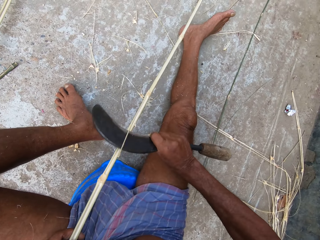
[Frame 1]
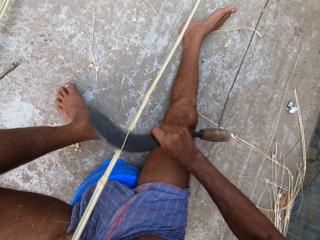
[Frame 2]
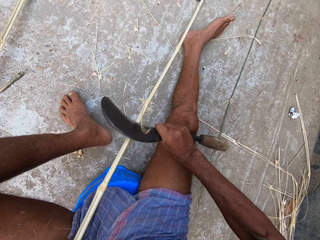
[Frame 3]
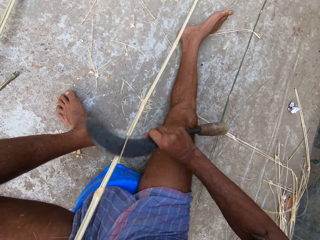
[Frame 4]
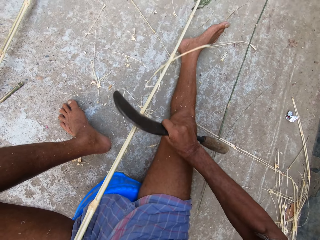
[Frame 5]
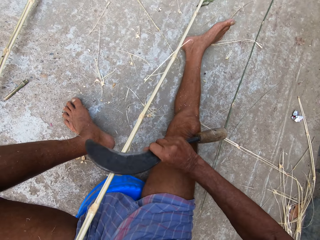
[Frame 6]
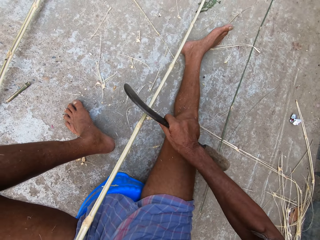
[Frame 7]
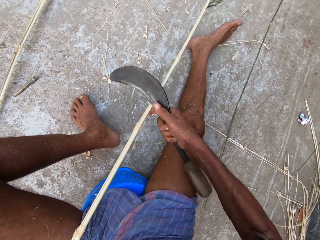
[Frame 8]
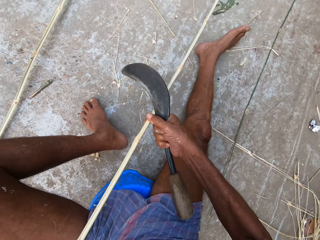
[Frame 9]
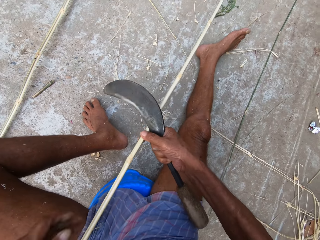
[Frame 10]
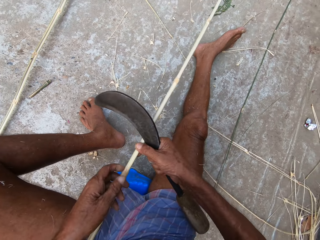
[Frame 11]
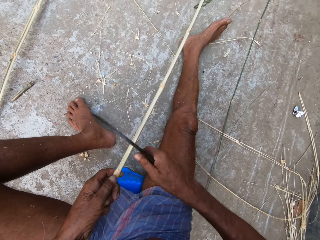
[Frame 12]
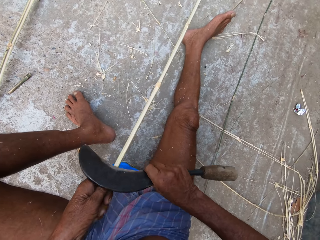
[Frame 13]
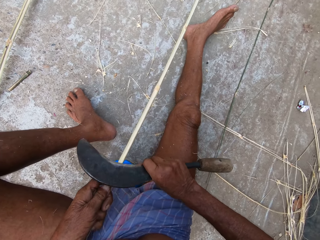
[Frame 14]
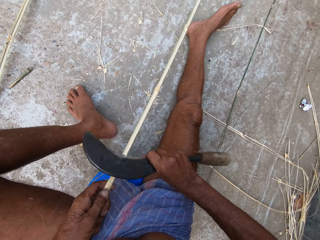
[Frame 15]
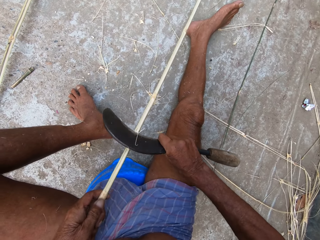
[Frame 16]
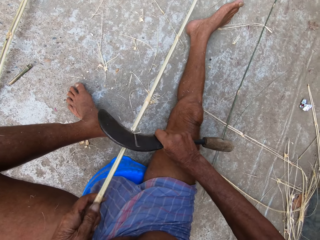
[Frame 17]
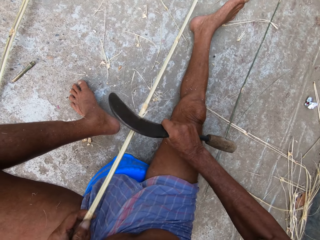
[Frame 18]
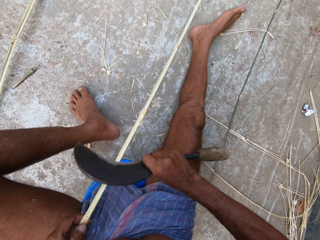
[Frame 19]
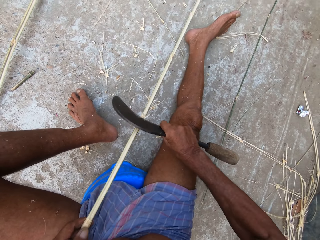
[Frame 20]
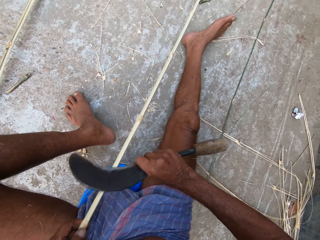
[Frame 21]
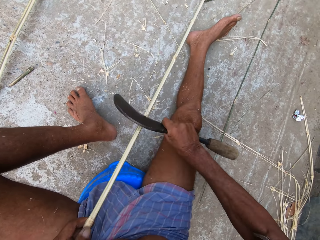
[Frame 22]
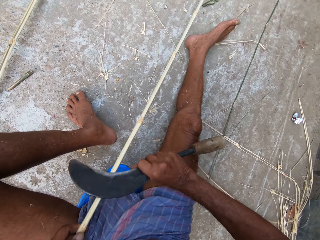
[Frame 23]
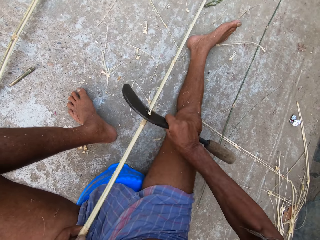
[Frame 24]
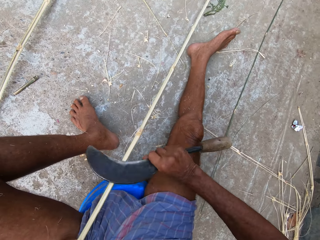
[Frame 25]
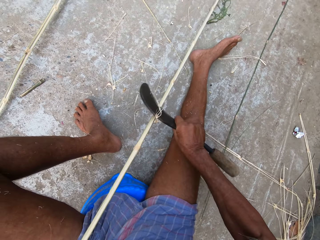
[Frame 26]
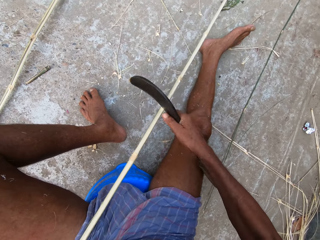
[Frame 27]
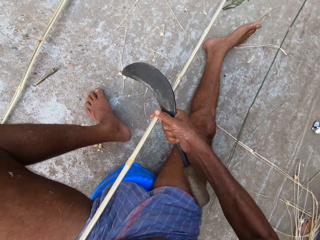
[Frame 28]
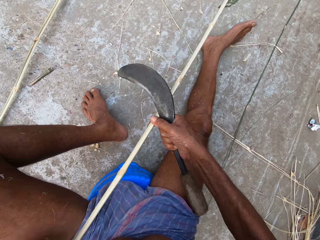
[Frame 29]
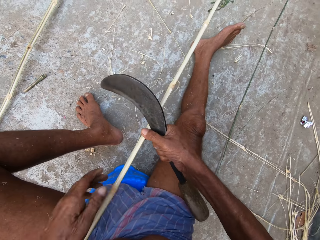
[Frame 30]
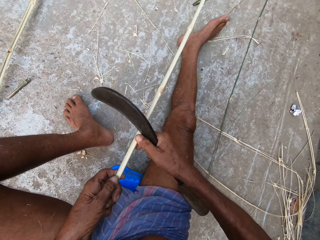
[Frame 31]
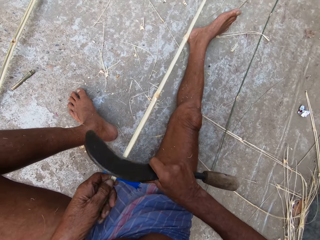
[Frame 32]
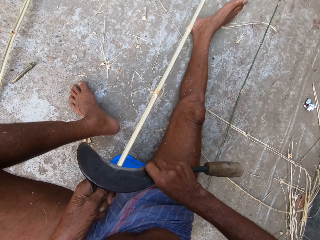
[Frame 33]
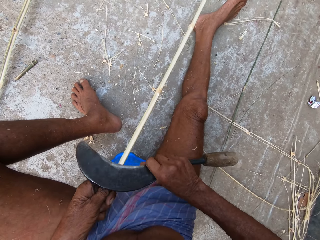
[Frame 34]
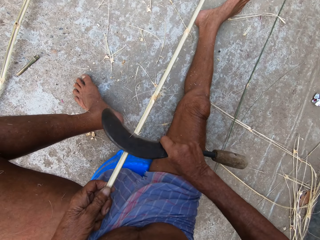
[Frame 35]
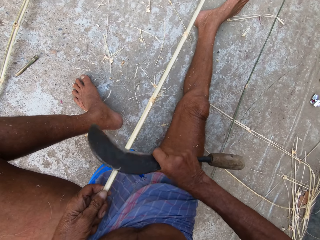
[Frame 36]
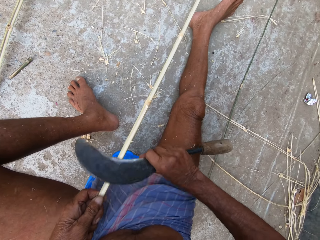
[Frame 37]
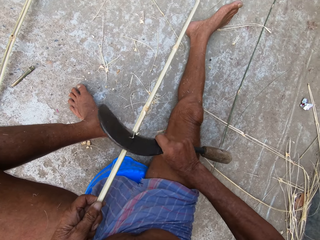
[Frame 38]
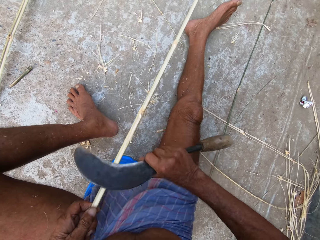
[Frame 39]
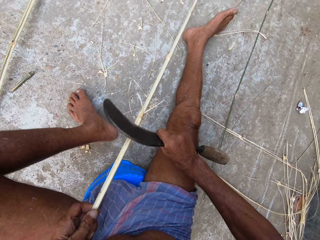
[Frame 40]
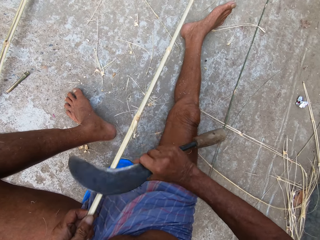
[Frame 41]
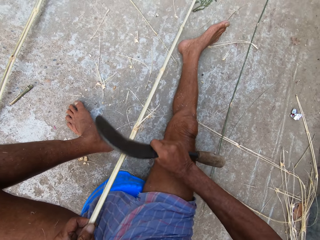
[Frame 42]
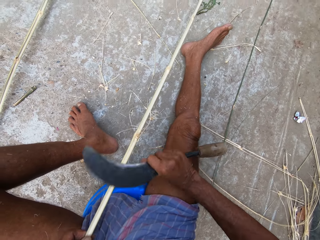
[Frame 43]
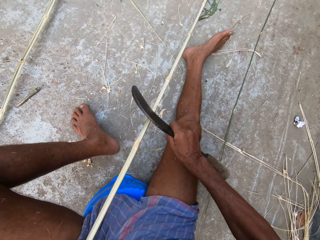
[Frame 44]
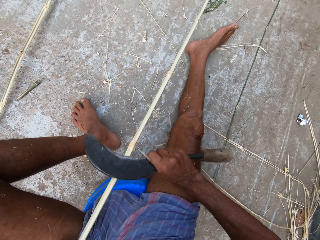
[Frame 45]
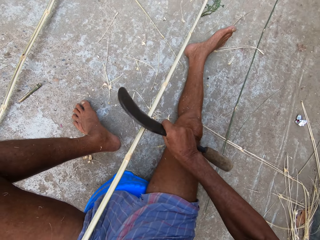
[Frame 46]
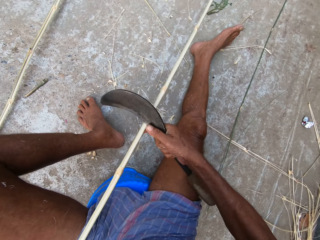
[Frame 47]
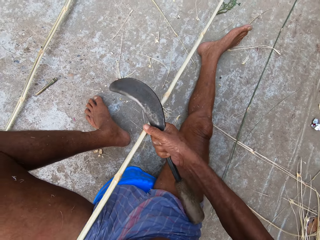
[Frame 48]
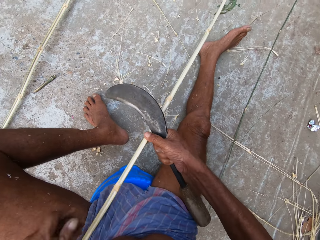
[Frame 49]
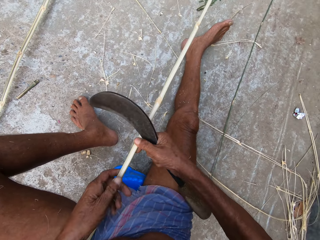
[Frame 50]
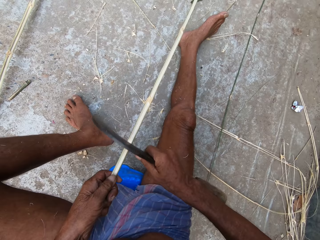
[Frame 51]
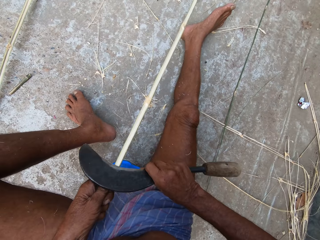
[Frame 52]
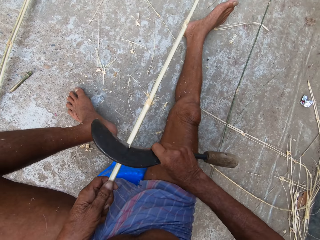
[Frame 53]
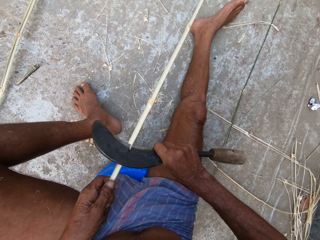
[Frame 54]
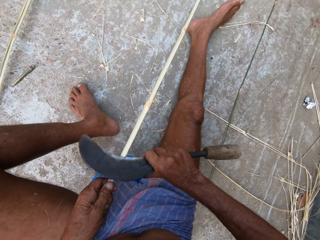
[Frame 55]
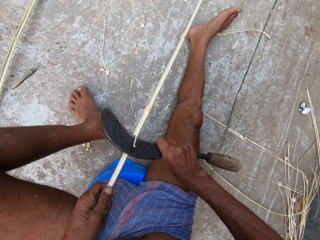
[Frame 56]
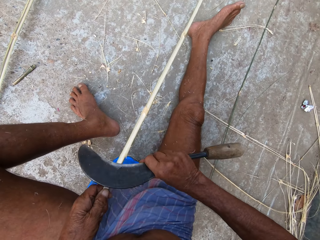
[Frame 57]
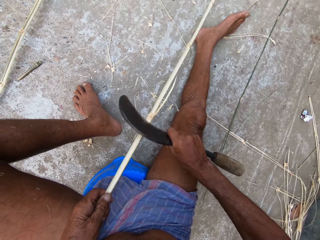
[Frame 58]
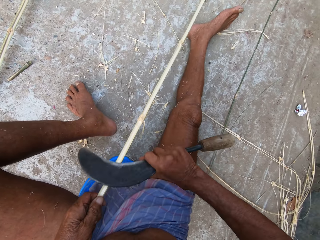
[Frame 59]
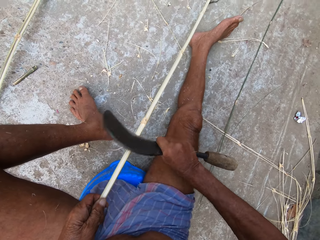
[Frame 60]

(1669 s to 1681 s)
The camera wearer holds the bamboo stick. They chop off the bamboo.

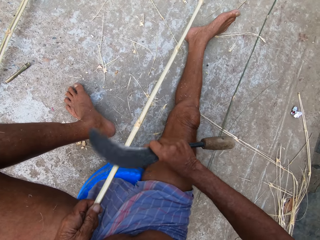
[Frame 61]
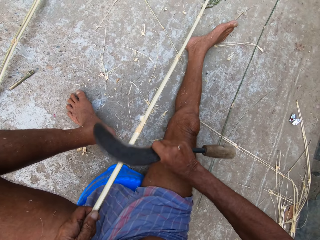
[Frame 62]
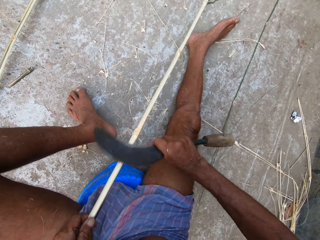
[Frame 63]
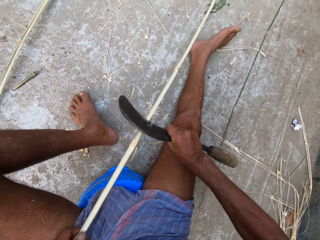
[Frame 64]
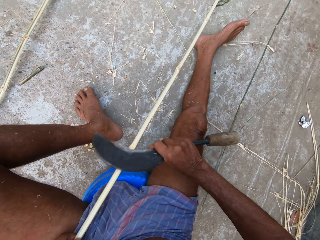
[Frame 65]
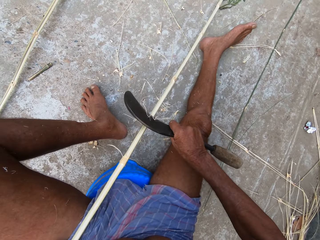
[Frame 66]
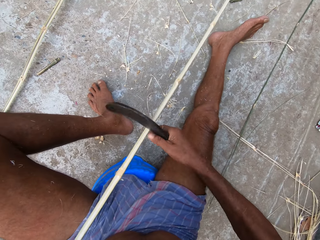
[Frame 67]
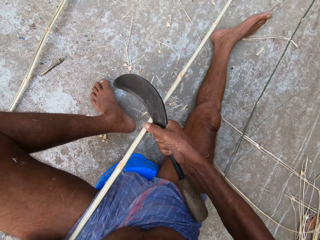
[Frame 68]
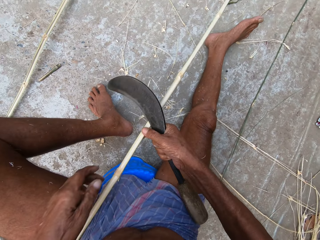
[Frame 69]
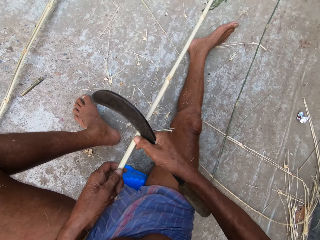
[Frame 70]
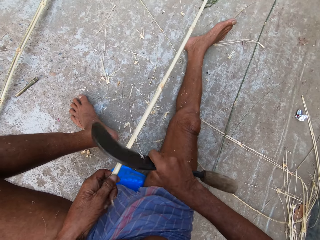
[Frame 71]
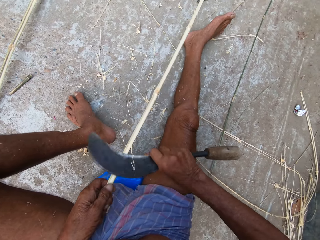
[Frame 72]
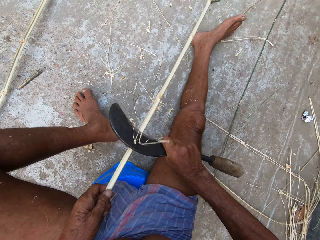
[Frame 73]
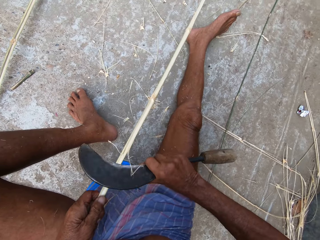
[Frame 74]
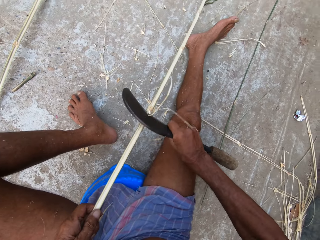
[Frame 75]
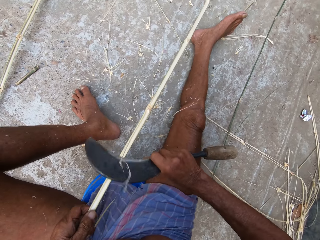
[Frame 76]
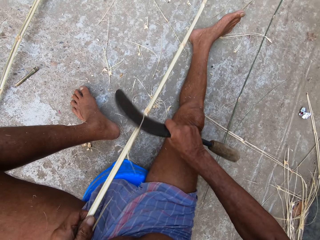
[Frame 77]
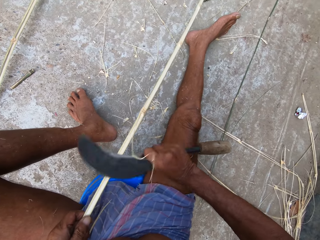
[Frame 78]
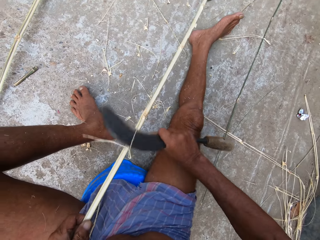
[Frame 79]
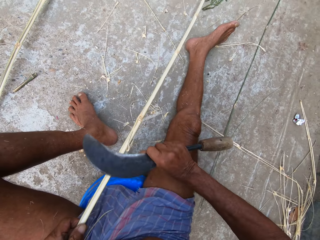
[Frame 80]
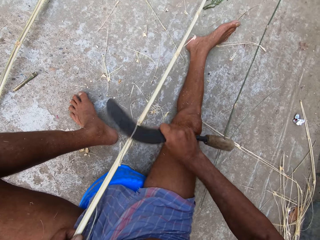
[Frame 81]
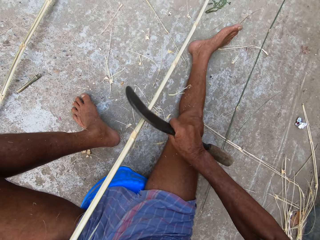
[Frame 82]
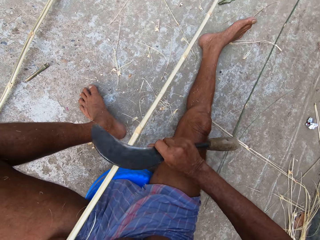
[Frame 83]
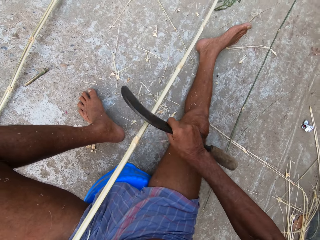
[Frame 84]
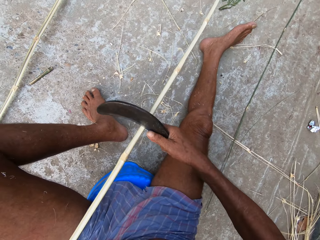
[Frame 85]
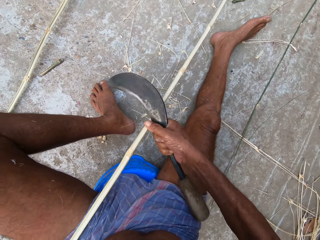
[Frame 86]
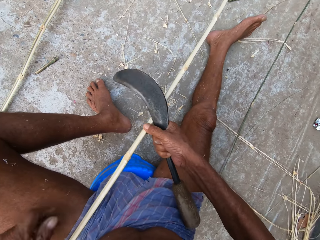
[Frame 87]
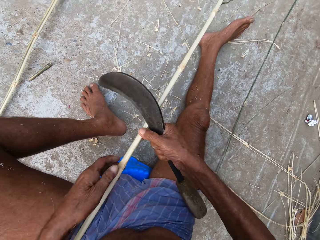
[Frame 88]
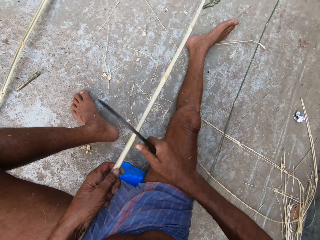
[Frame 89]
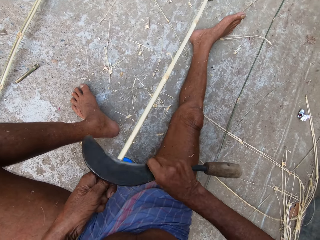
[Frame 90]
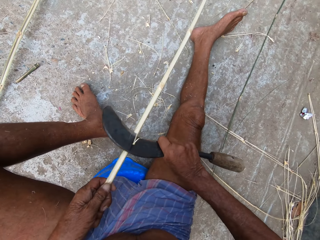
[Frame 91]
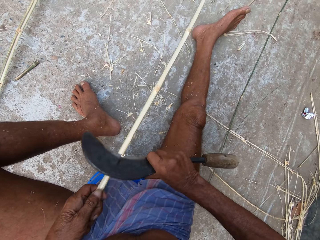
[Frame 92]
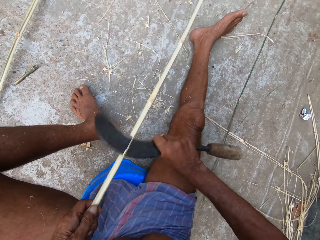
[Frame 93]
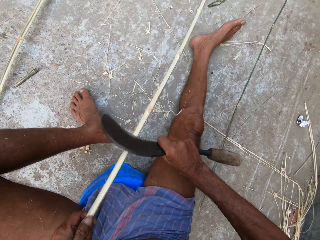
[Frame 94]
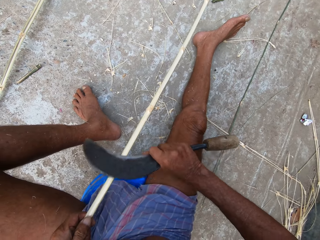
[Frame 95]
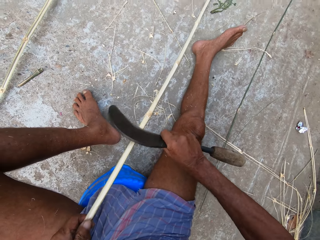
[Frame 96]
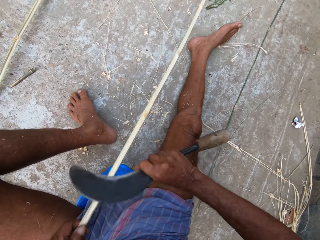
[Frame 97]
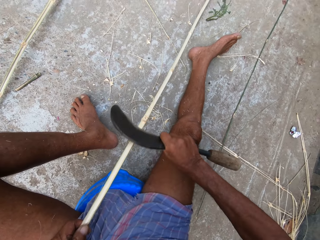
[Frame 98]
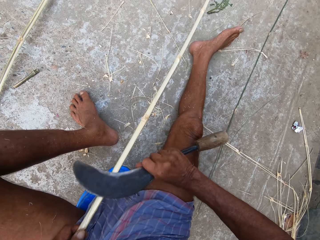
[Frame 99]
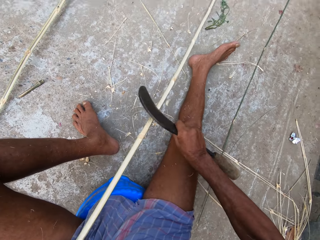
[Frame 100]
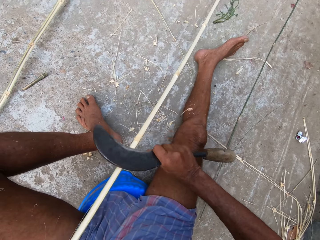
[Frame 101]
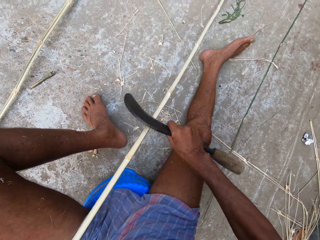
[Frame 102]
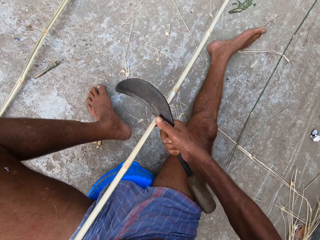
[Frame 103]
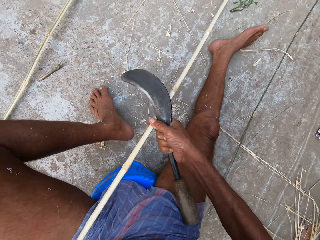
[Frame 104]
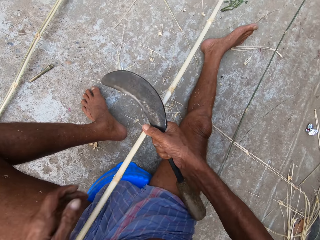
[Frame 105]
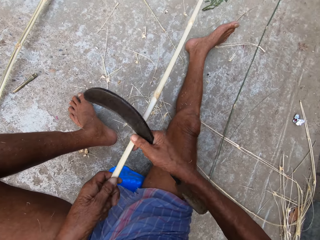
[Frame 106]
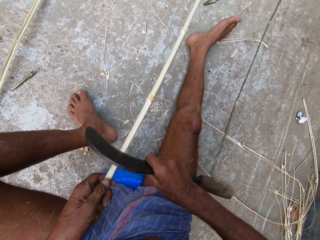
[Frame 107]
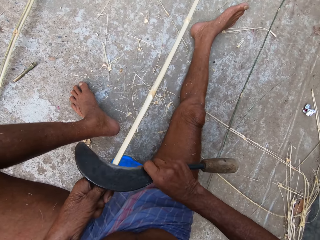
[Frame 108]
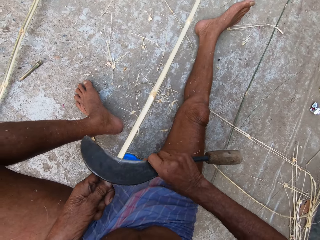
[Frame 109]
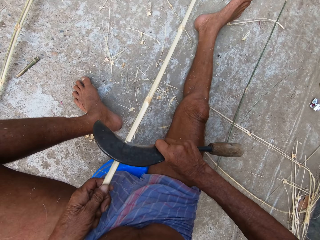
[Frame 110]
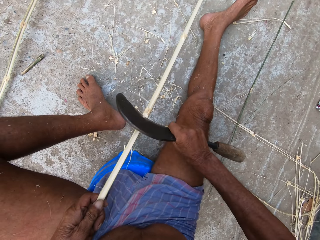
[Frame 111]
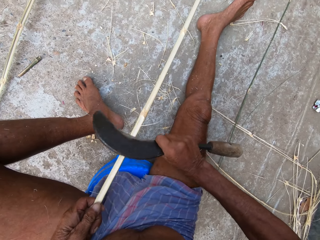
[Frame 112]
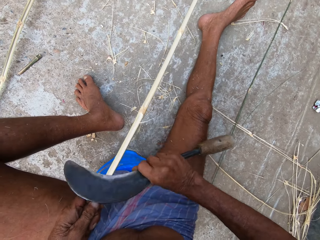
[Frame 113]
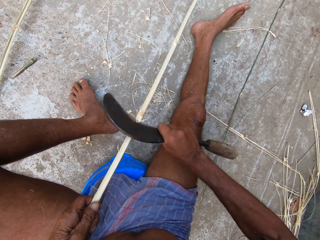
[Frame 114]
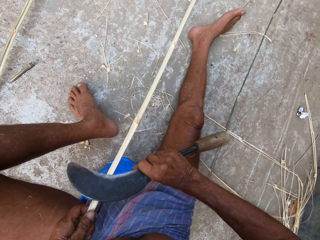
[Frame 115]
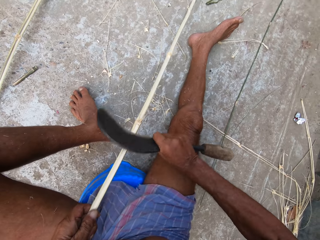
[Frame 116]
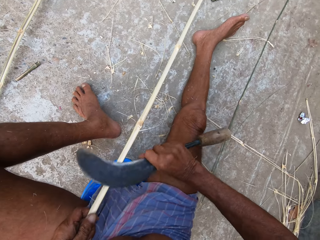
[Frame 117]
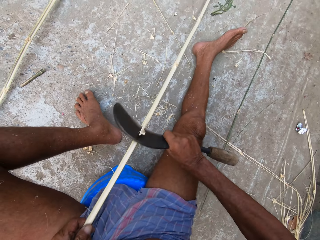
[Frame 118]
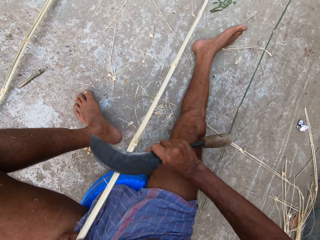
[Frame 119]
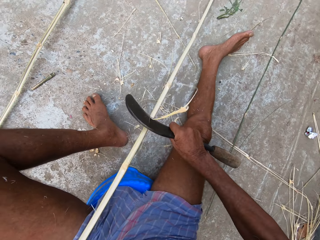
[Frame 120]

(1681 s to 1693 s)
The camera wearer holds the bamboo stick. They chop off the bamboo. They hold the bamboo stick. They chop off the bamboo.
